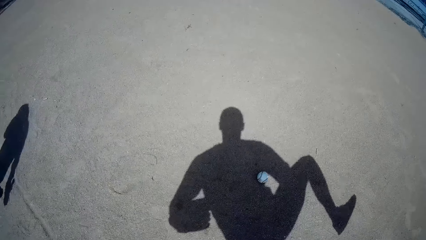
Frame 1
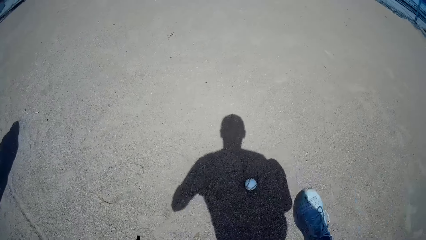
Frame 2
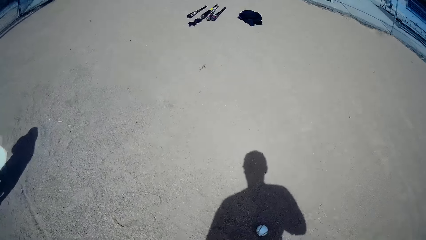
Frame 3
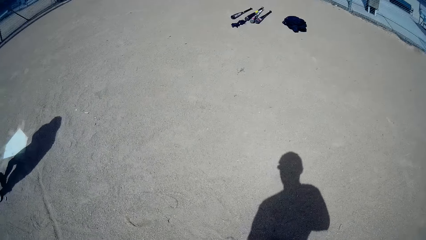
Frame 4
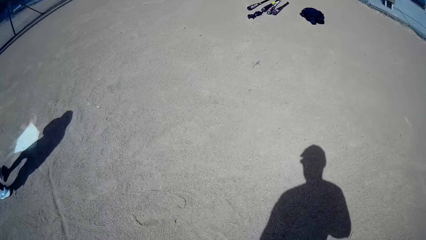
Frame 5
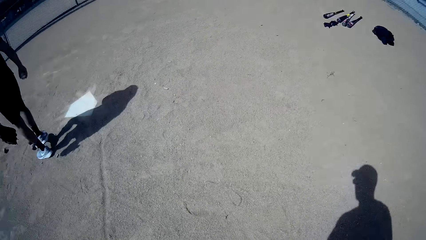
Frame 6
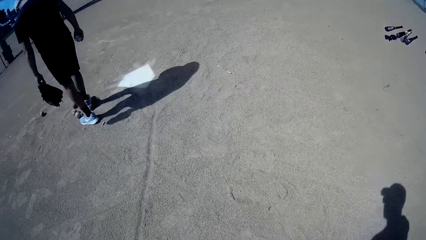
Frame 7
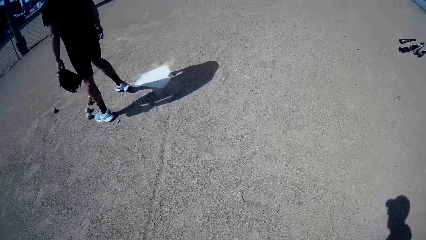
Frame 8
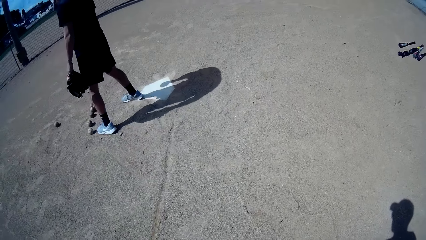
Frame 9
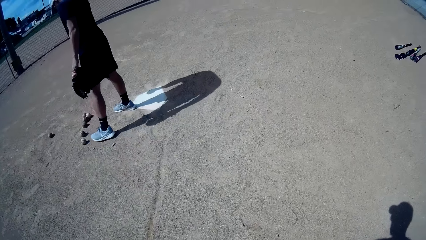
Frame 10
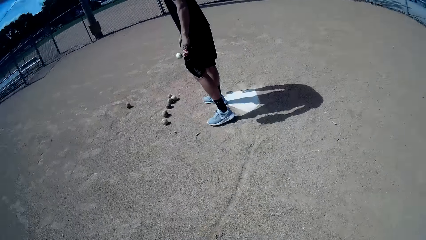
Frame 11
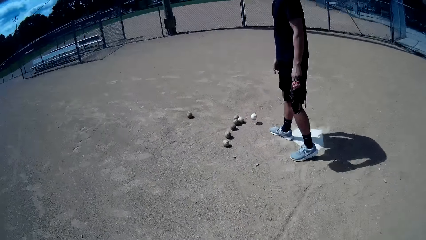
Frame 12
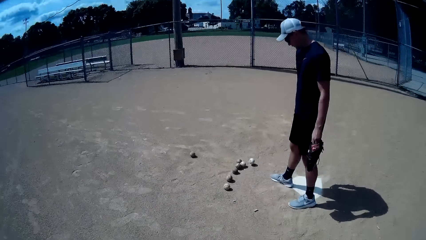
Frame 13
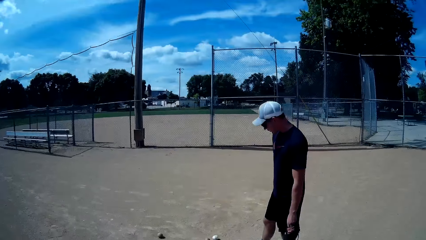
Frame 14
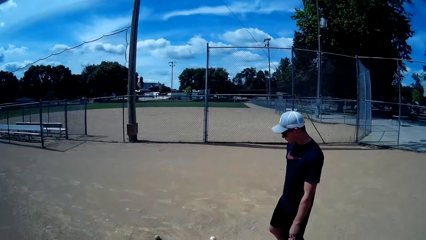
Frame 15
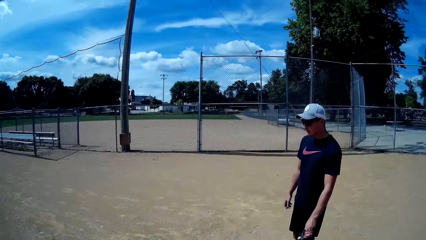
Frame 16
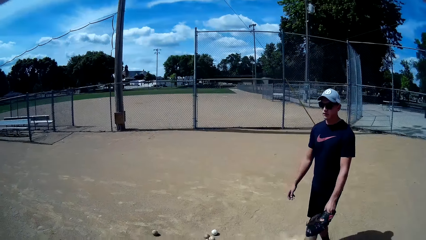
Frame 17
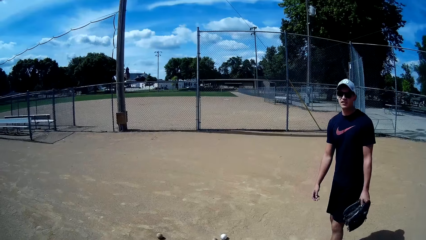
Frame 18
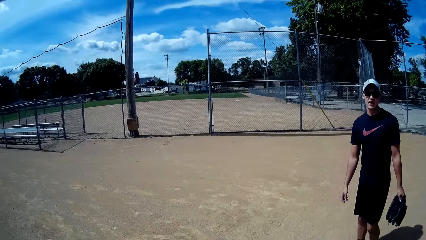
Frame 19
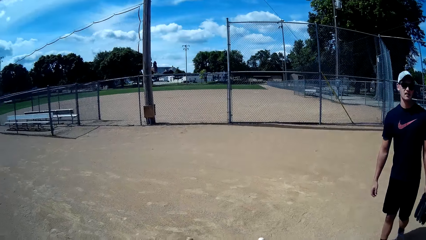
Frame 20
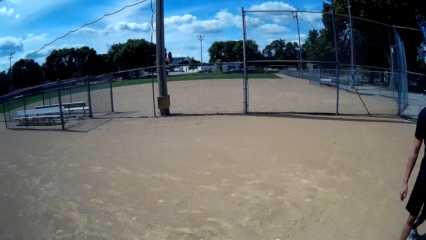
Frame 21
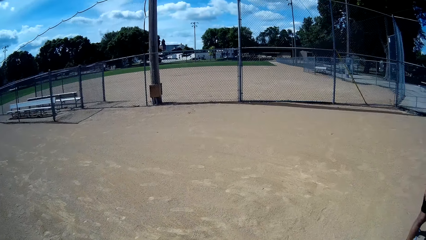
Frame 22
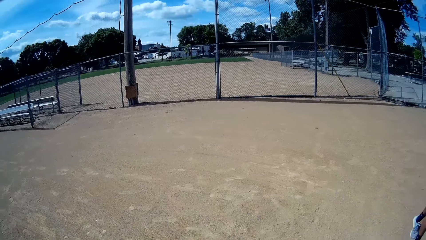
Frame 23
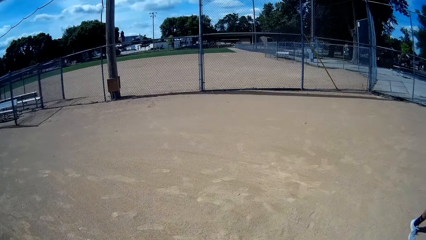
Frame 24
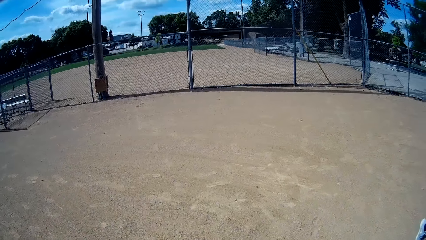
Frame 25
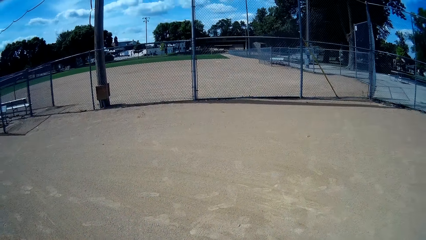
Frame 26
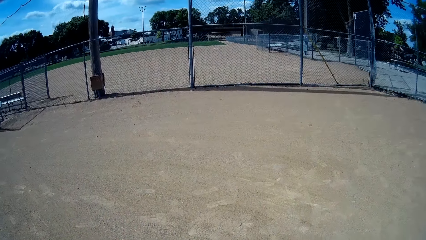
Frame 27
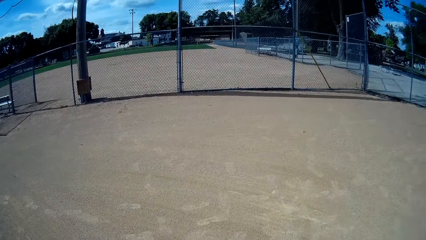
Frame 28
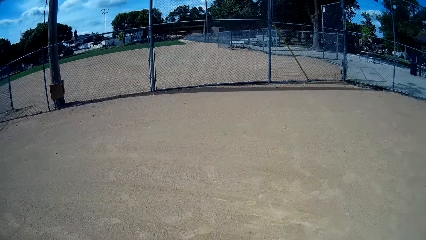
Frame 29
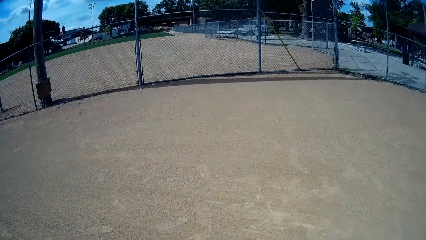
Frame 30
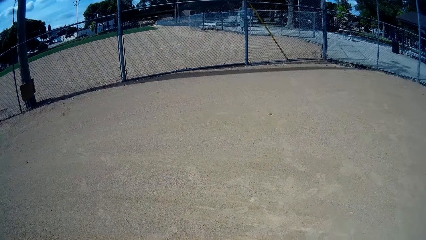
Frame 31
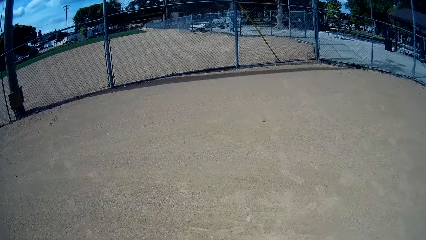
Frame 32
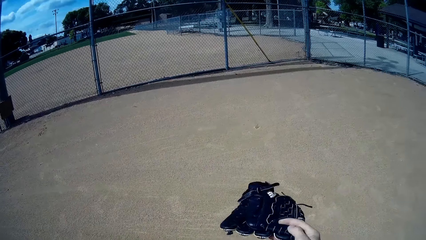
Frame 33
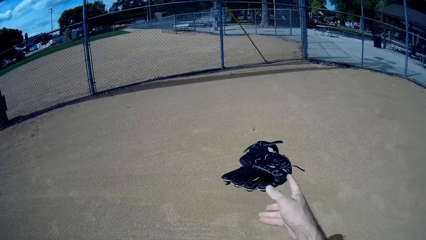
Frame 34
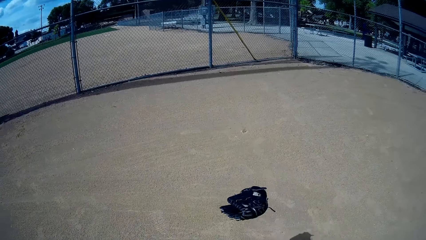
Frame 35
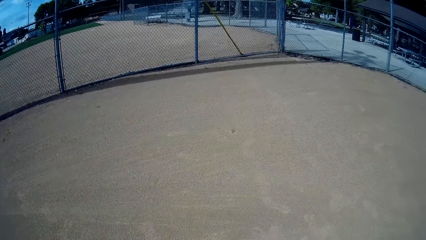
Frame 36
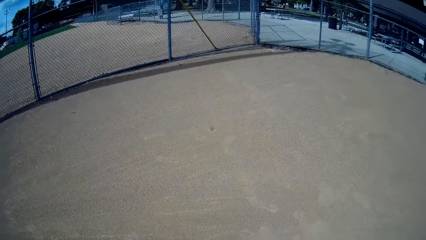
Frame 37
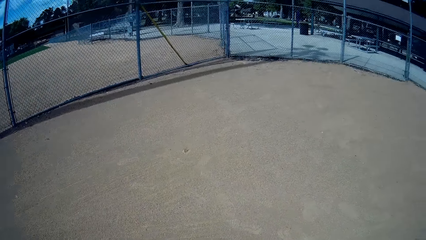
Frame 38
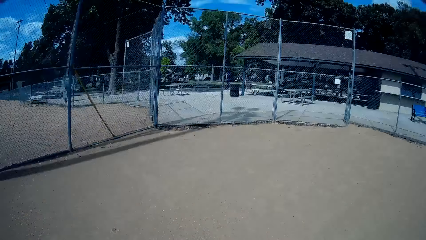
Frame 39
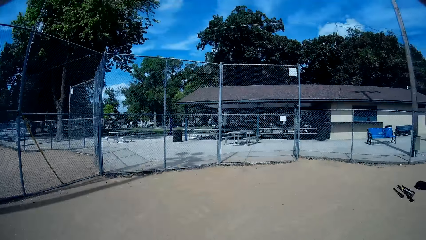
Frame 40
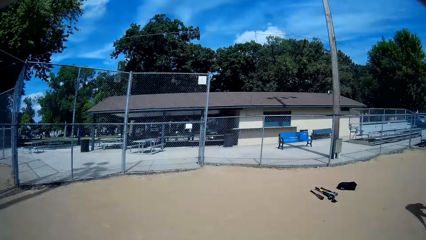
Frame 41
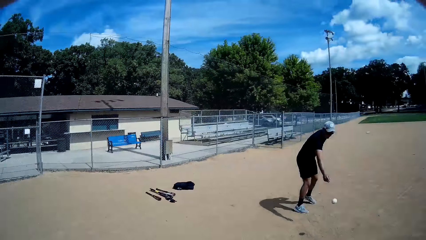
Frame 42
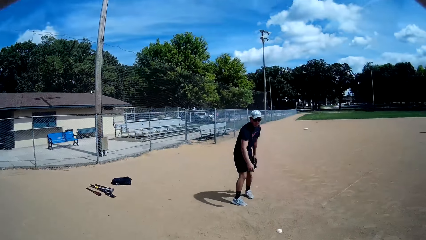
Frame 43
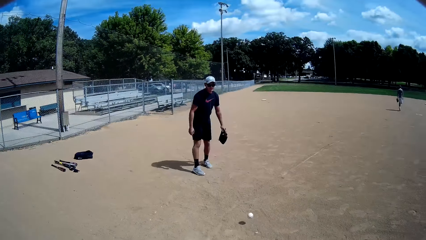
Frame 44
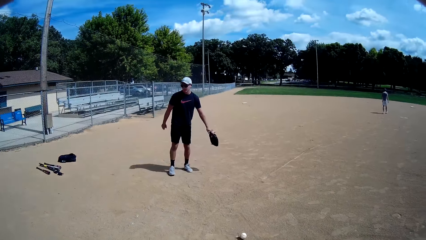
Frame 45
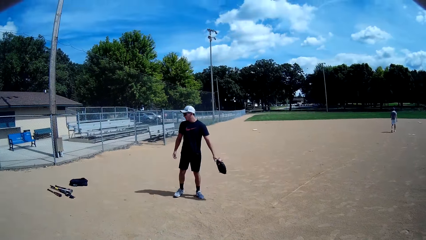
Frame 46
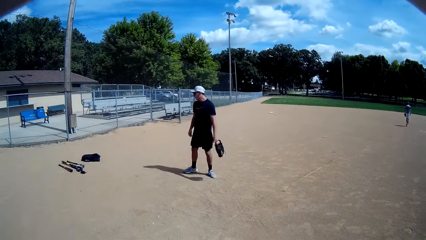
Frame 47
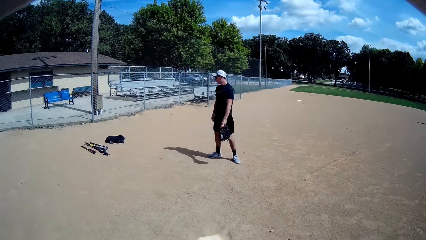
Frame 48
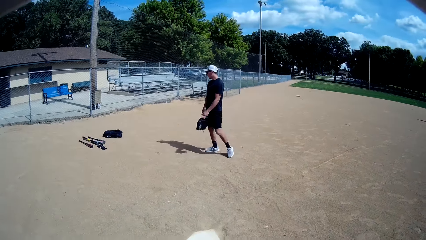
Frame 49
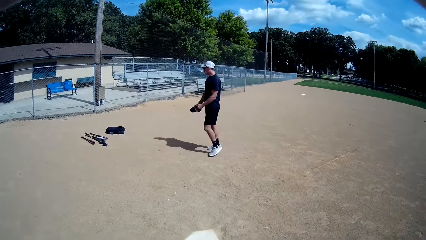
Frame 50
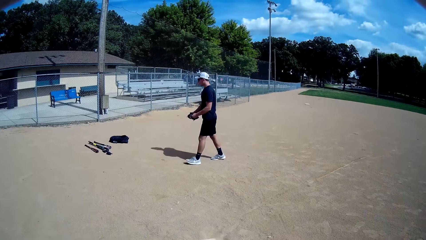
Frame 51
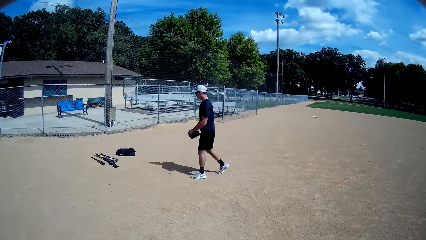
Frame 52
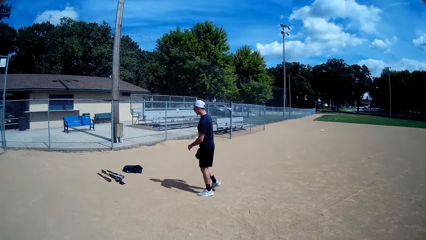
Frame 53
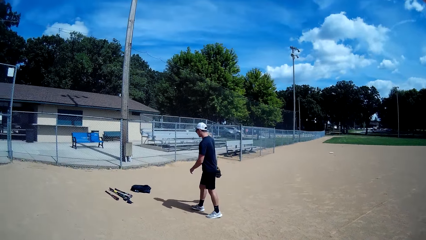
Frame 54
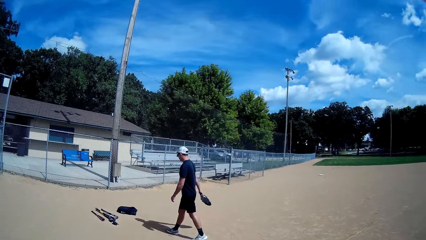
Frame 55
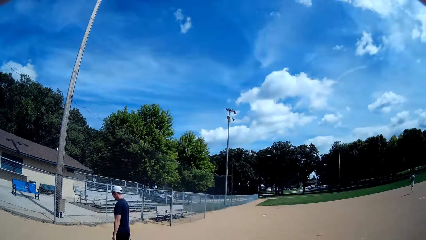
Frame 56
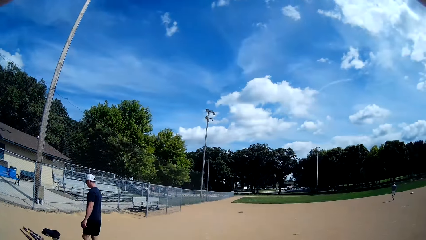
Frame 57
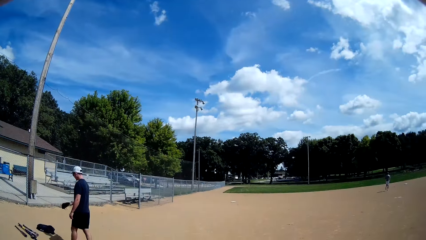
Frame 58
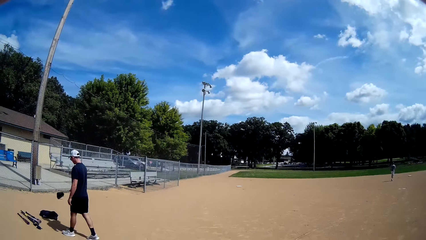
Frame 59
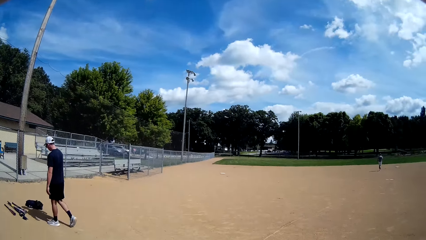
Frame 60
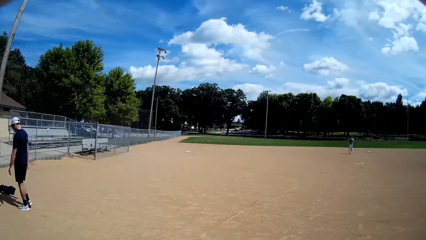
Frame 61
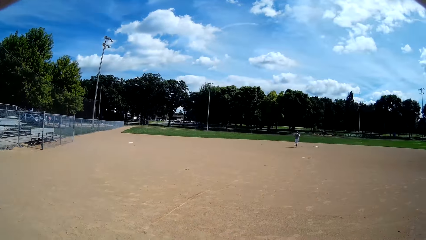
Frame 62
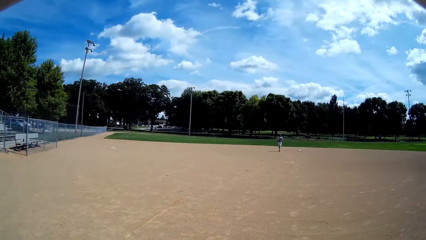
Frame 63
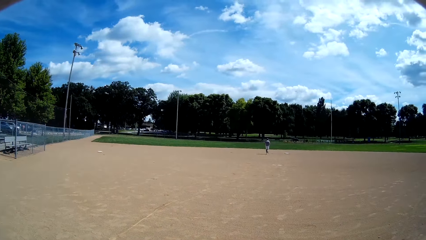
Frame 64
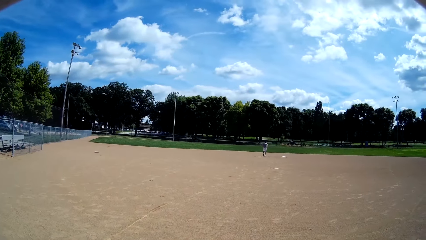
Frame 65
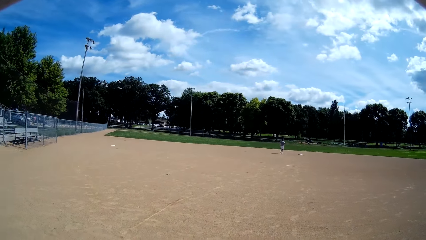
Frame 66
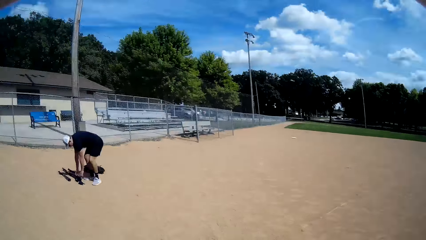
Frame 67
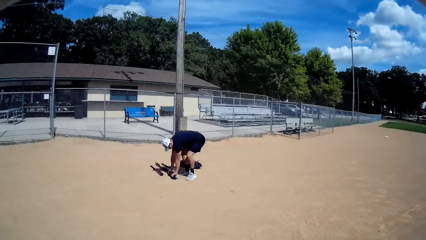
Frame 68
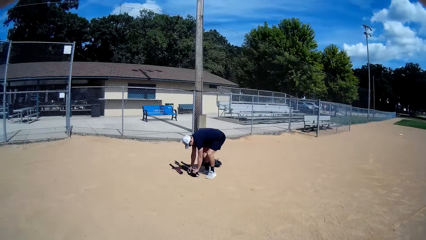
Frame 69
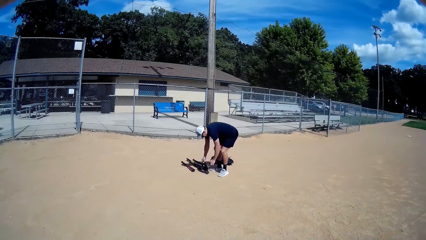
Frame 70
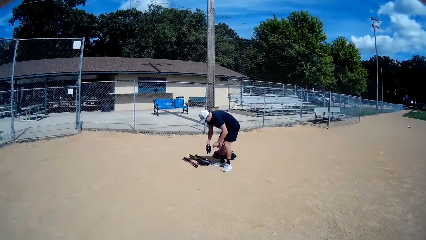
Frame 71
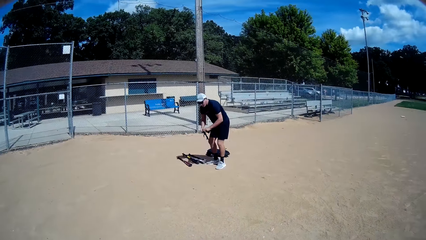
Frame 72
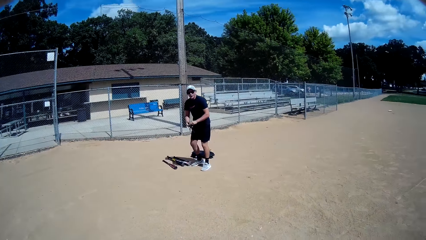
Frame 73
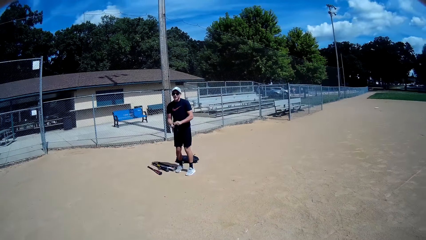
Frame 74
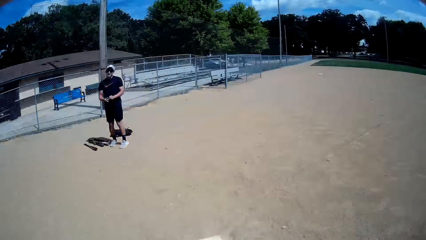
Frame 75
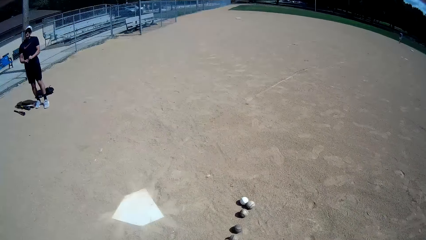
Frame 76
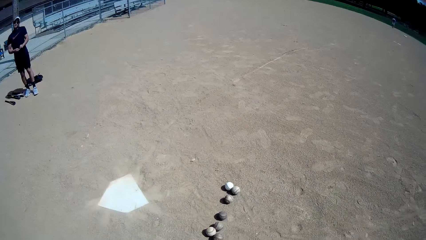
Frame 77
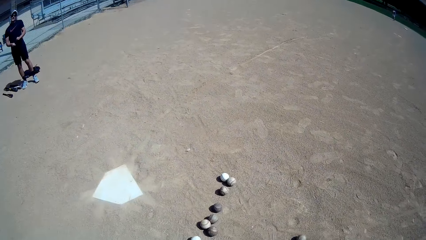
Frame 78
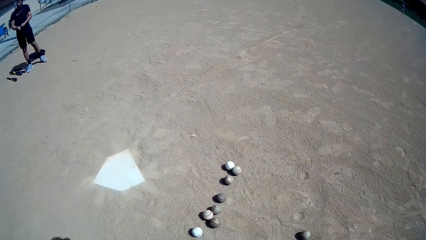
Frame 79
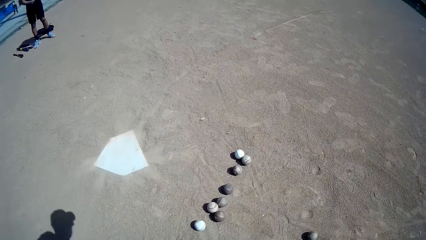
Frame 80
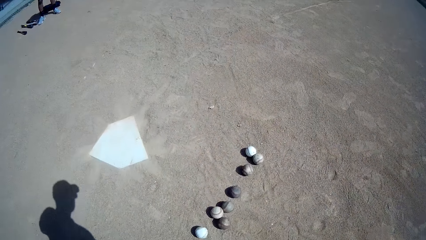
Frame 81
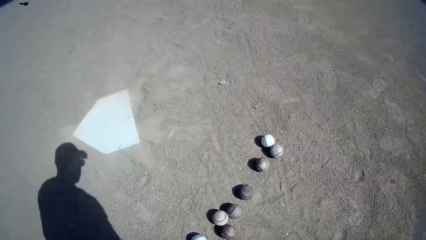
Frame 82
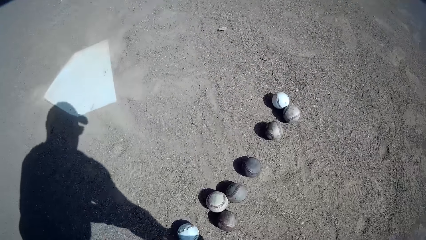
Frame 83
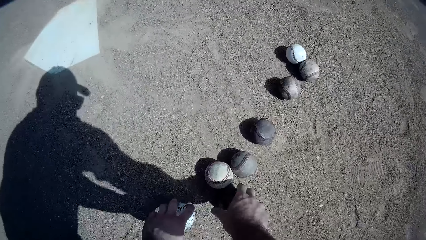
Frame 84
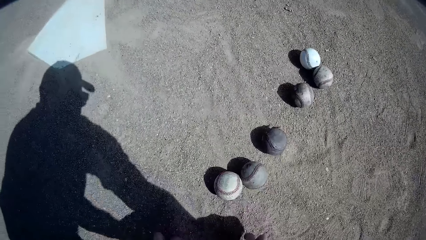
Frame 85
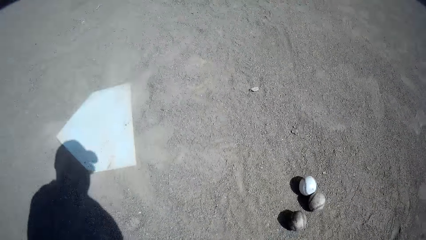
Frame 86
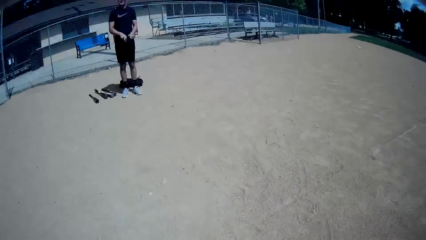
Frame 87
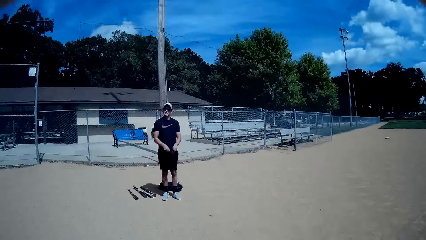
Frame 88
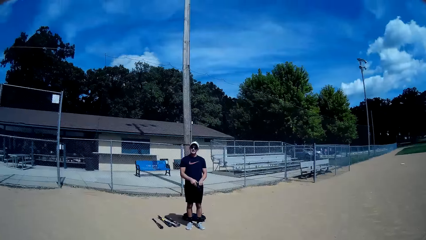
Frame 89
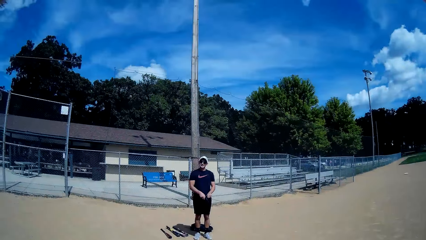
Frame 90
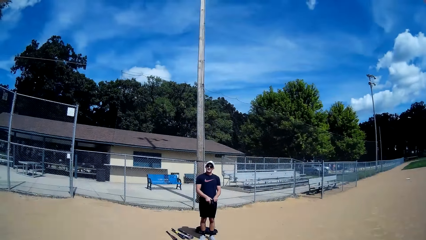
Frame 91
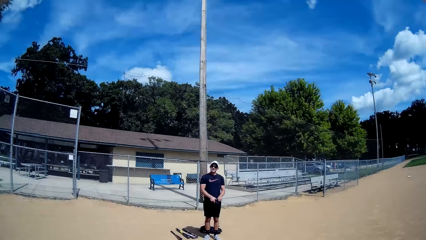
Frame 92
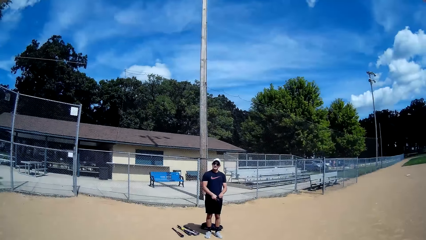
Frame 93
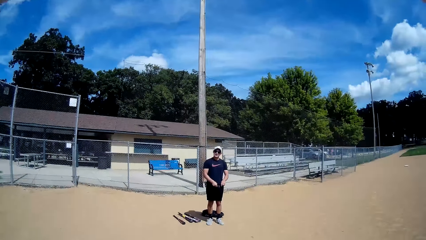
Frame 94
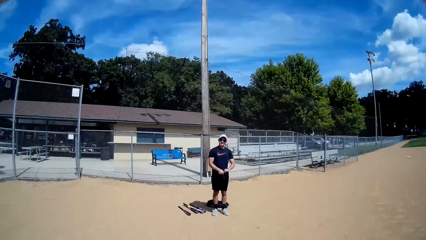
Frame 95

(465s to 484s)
The camera wearer walks towards the gate. A man interacts with the camera wearer. The man throws the glove. The camera wearer throws his baseball glove to the ground. The man throws the ball. The camera wearer turns towards the man. The man walks towards the bag on the ground, passes the glove to the right hand, and throws the glove. Another man jogs towards the other end of the field. The other man walks around. The first man picks up hand gloves from the ground. The camera wearer picks up a ball from the ground. The man wears the glove.
